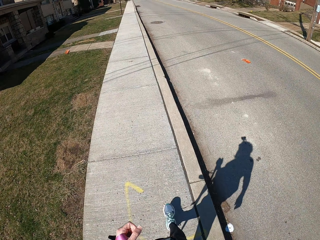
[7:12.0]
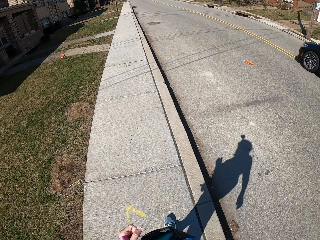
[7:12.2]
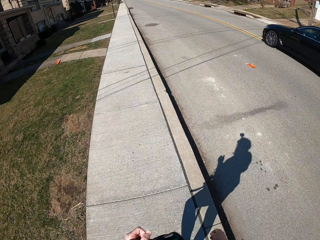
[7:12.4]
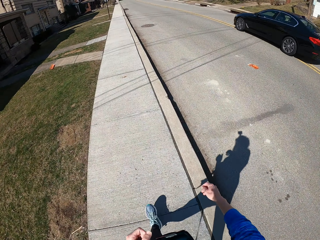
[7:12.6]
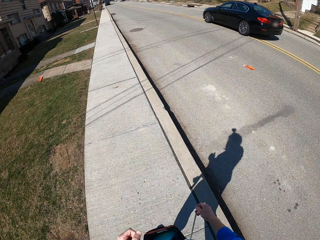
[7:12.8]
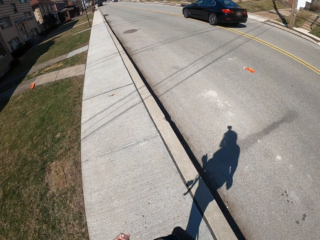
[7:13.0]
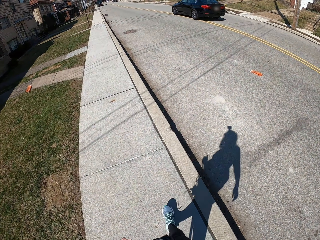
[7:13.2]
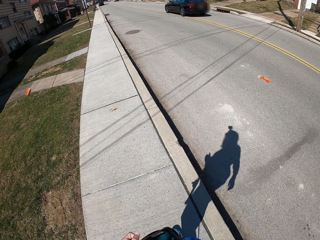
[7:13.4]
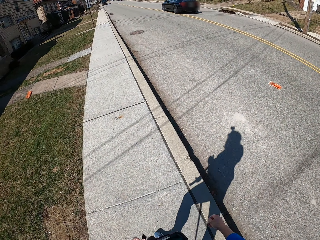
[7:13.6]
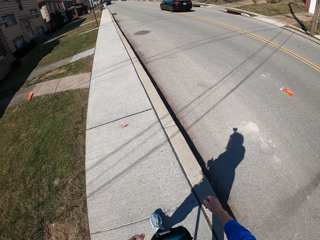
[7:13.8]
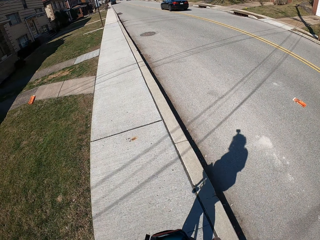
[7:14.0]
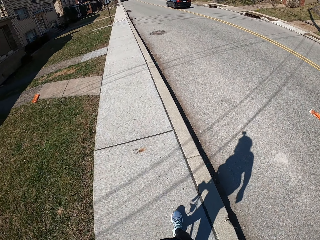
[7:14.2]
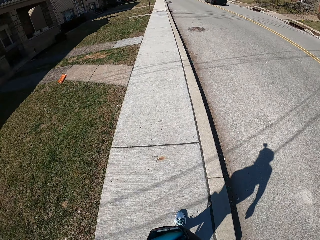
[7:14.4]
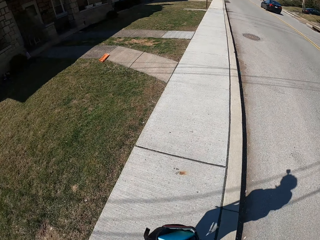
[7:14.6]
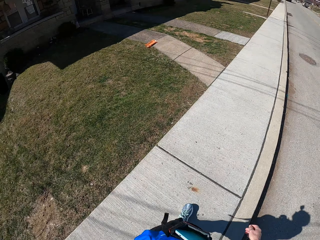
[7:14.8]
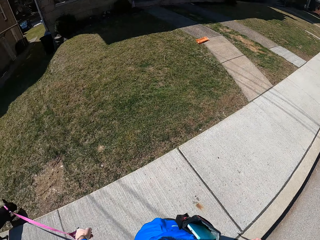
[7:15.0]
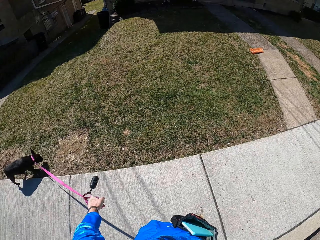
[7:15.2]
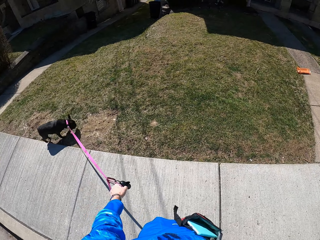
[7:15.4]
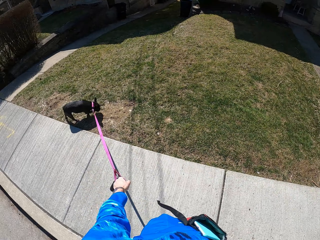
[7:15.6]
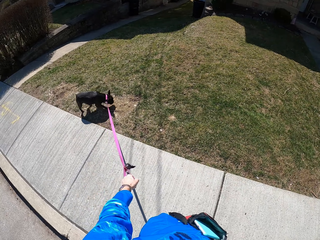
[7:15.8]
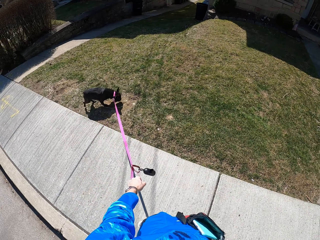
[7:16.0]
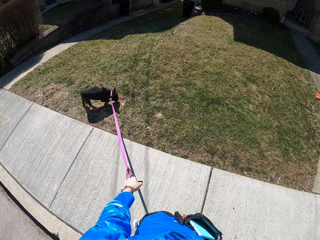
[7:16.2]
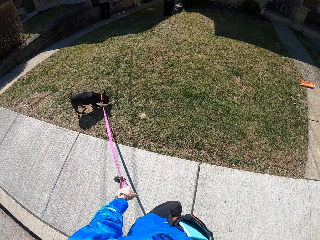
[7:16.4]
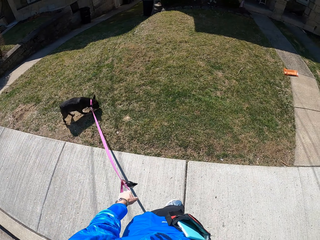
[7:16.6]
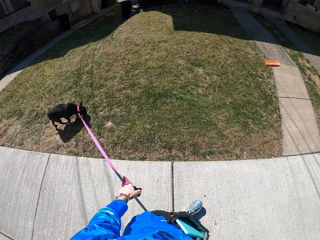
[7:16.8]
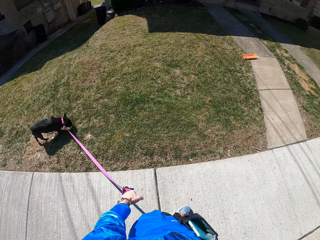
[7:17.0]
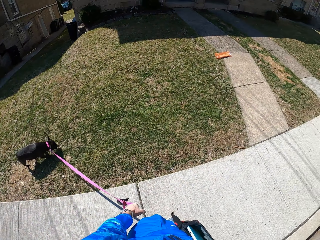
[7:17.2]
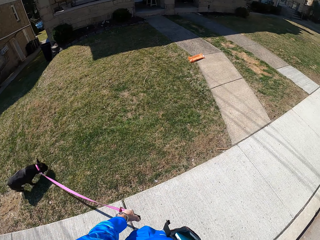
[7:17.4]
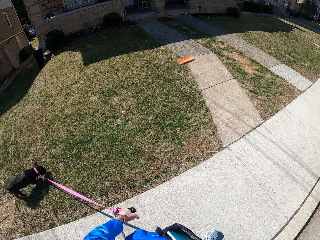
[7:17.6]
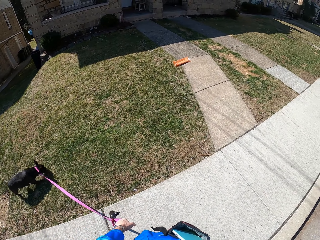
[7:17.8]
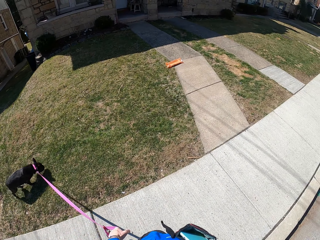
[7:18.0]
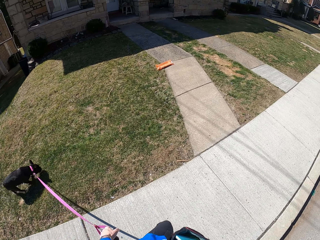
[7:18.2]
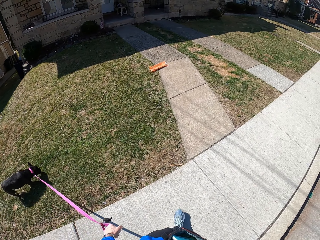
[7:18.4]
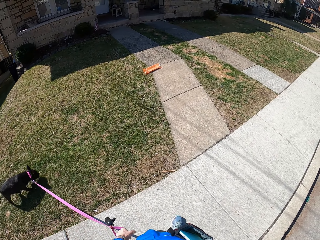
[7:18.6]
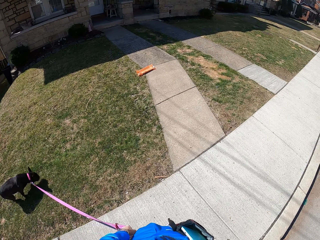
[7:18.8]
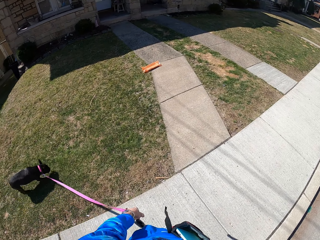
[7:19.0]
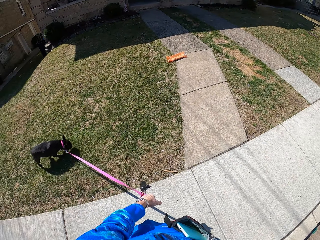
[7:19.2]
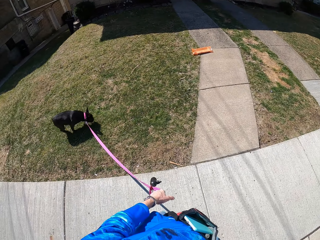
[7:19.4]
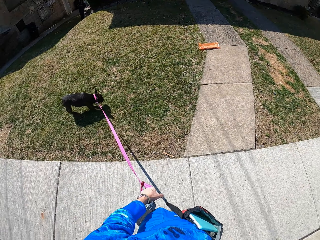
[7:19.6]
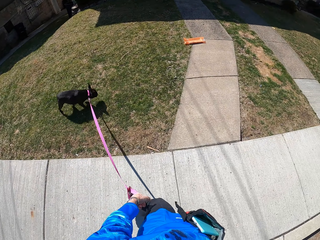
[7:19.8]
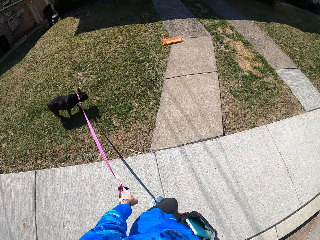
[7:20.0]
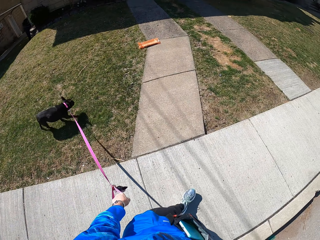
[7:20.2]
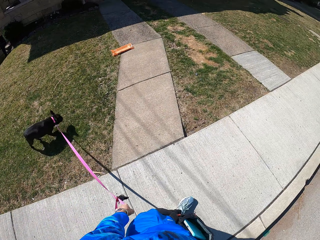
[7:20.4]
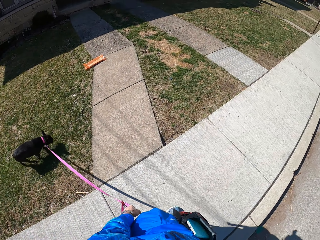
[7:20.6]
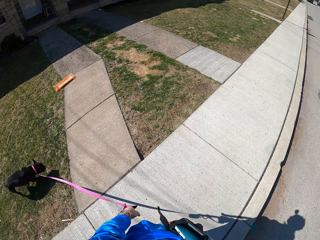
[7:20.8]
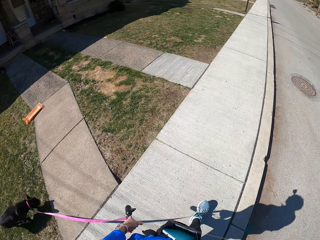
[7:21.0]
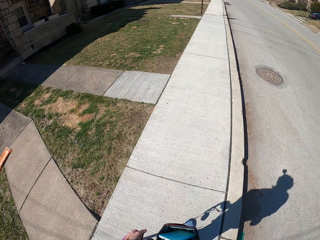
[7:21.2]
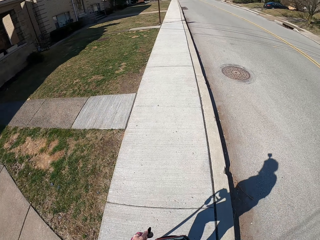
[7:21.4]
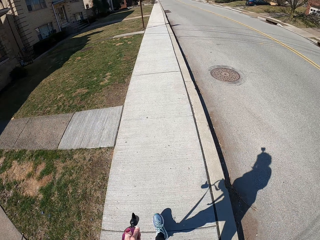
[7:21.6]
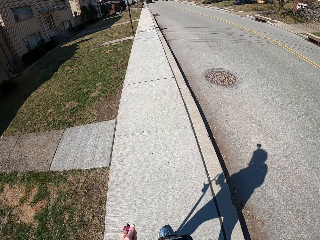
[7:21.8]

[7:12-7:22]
A black car drives past the camera wearer. The camera wearer turns to look at a dog. The dog sniffs at a lawn and walks at the lawn. The camera wearer holds the dog leash. They walk the dog. They turn to look at the dog.

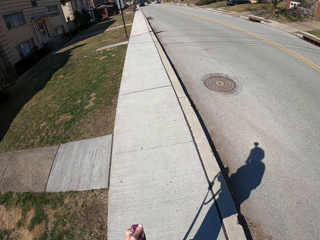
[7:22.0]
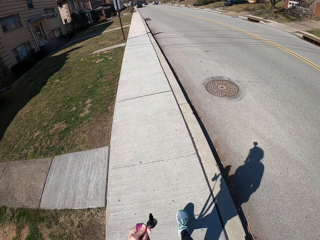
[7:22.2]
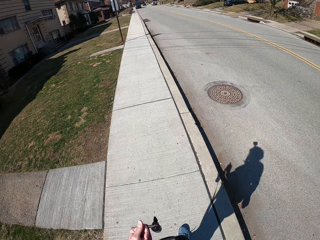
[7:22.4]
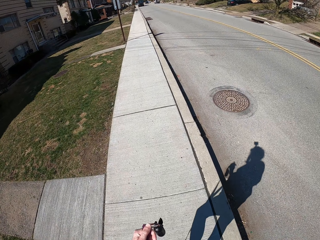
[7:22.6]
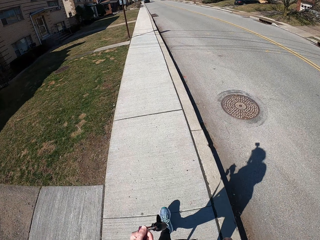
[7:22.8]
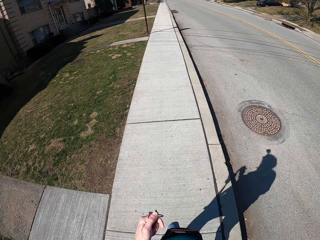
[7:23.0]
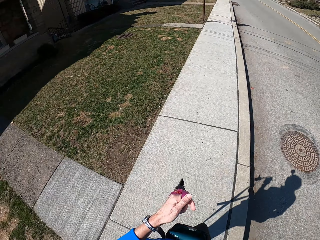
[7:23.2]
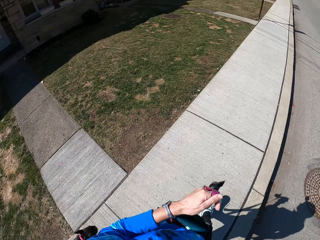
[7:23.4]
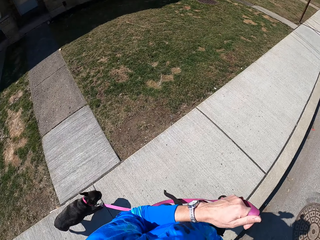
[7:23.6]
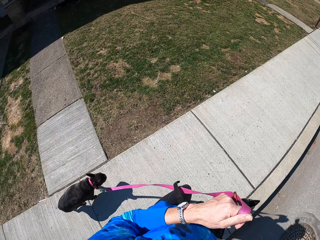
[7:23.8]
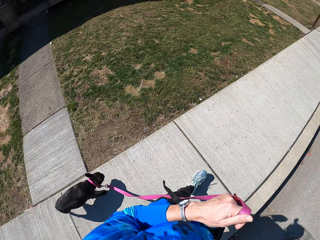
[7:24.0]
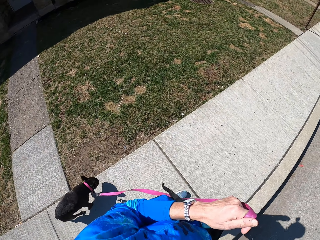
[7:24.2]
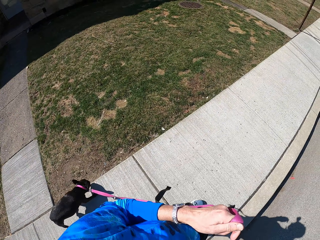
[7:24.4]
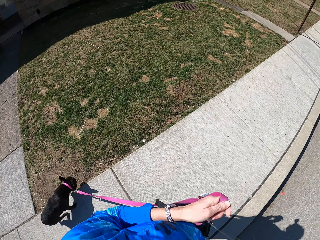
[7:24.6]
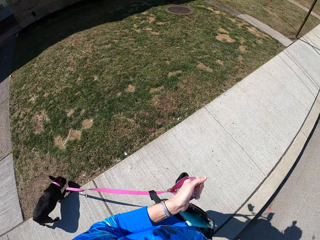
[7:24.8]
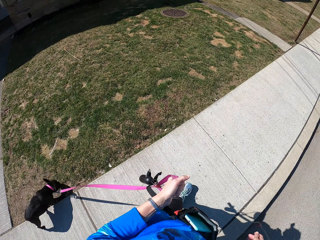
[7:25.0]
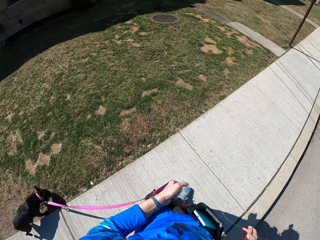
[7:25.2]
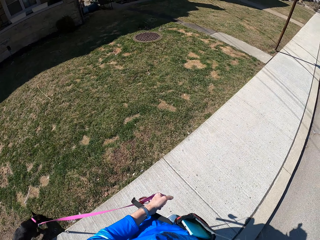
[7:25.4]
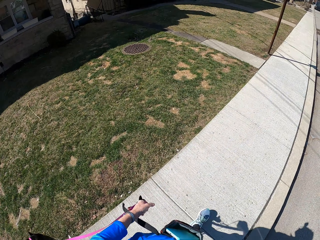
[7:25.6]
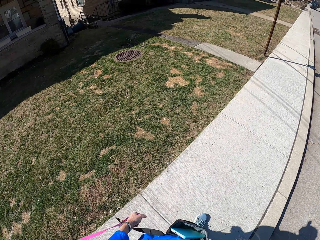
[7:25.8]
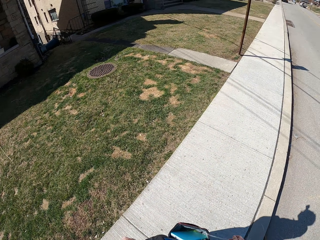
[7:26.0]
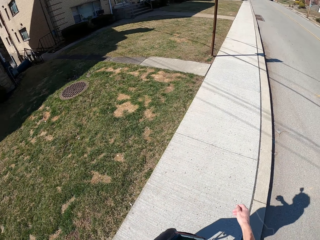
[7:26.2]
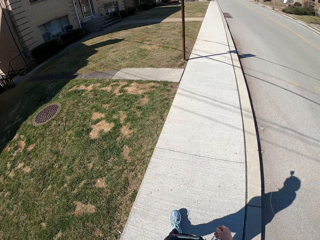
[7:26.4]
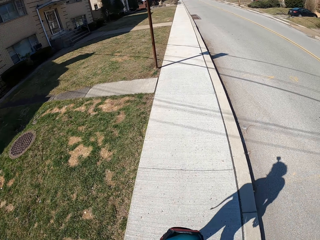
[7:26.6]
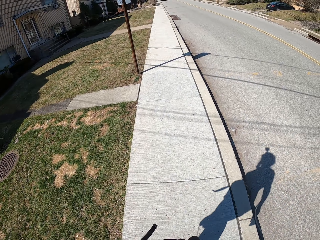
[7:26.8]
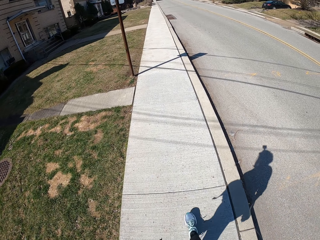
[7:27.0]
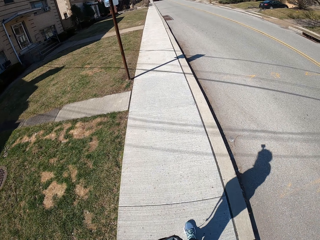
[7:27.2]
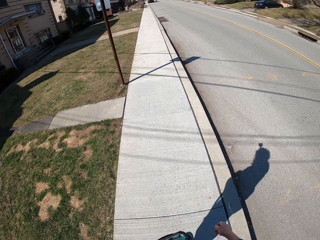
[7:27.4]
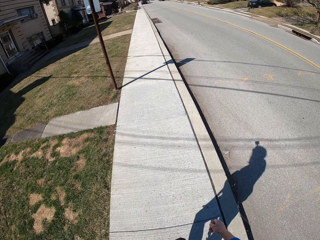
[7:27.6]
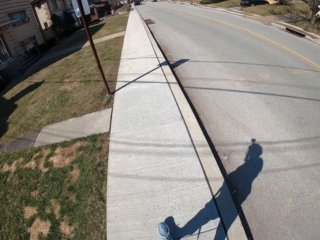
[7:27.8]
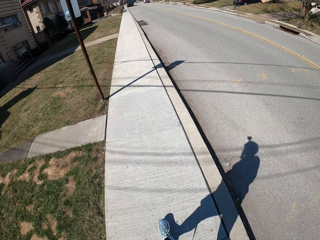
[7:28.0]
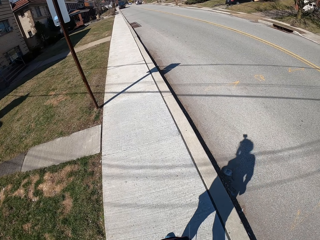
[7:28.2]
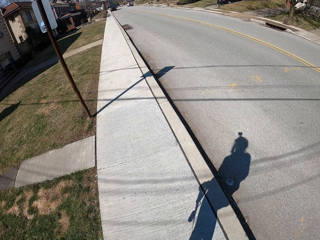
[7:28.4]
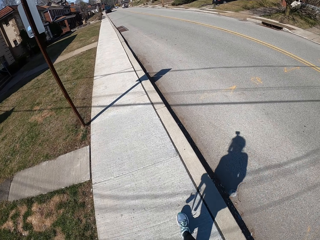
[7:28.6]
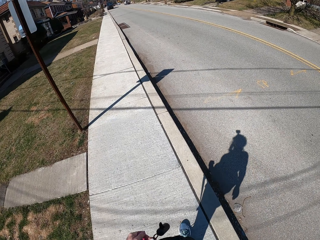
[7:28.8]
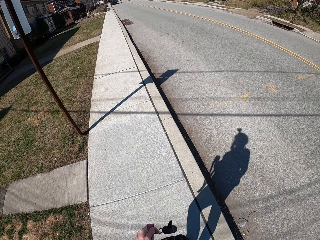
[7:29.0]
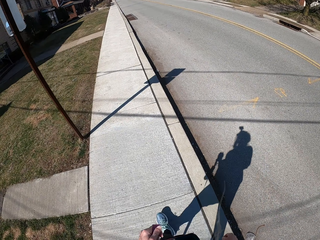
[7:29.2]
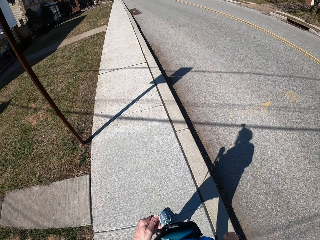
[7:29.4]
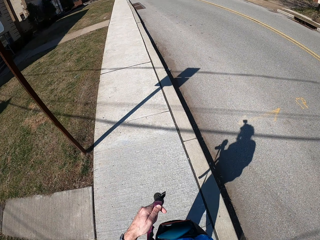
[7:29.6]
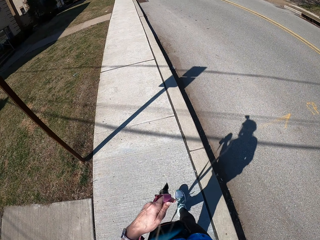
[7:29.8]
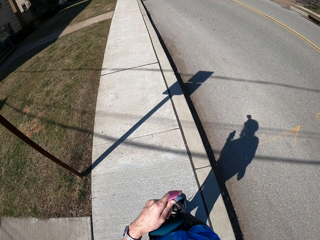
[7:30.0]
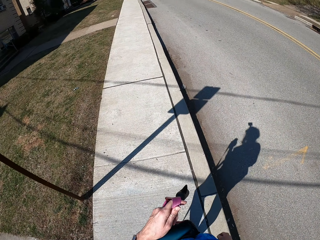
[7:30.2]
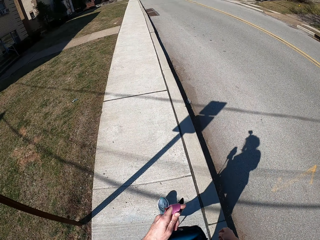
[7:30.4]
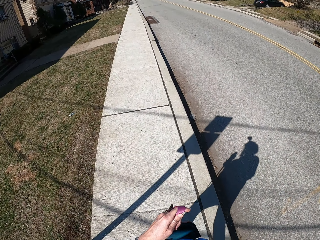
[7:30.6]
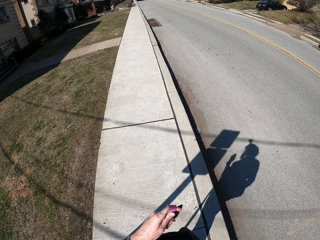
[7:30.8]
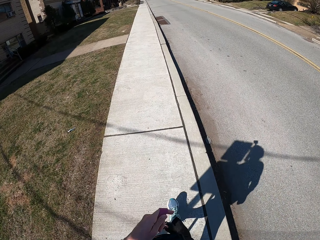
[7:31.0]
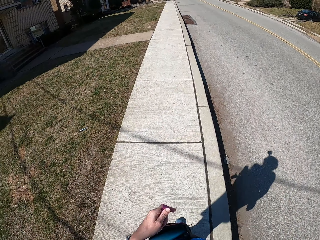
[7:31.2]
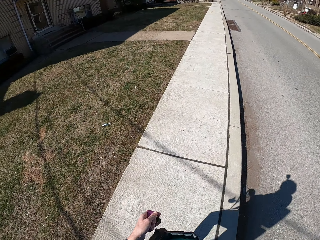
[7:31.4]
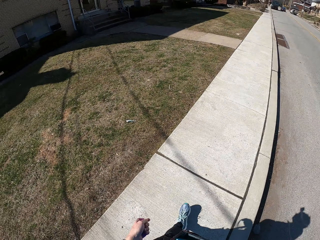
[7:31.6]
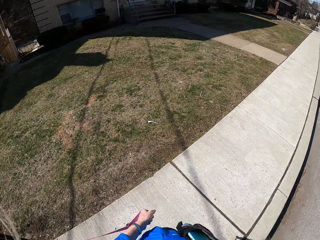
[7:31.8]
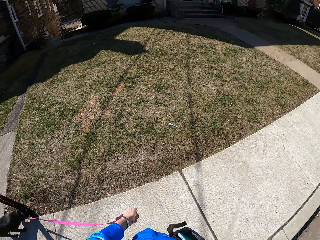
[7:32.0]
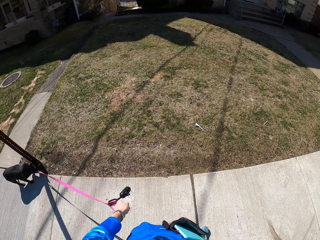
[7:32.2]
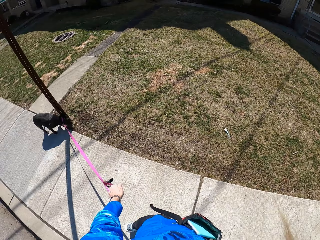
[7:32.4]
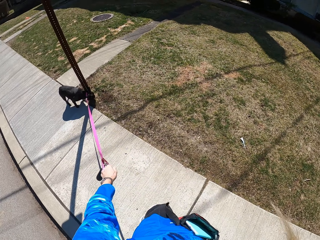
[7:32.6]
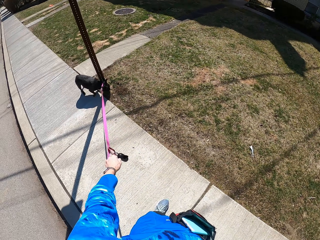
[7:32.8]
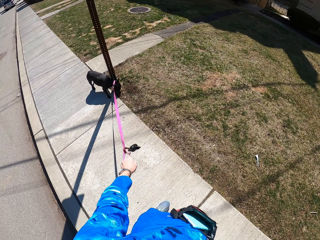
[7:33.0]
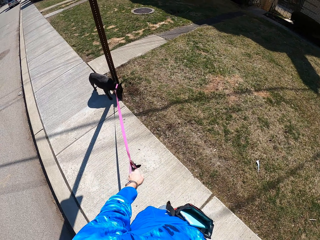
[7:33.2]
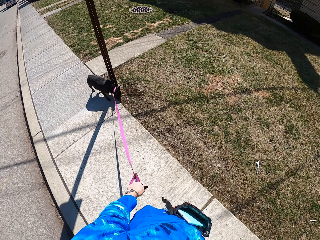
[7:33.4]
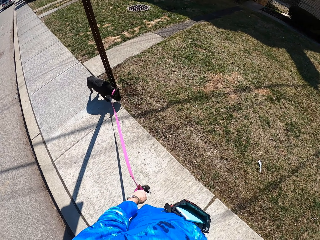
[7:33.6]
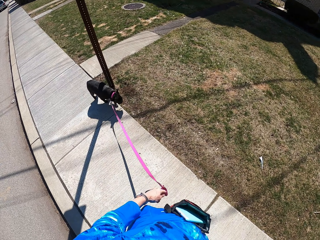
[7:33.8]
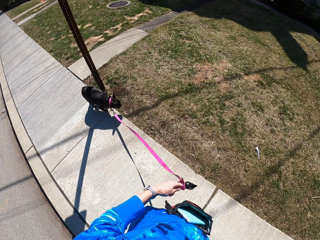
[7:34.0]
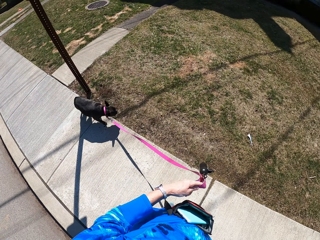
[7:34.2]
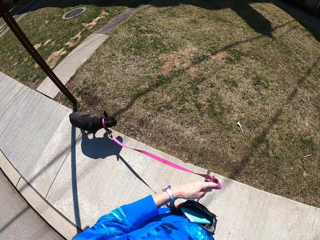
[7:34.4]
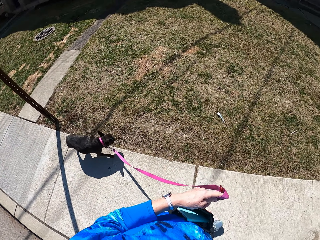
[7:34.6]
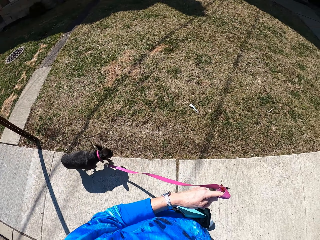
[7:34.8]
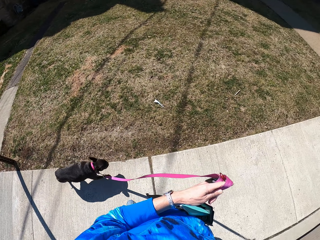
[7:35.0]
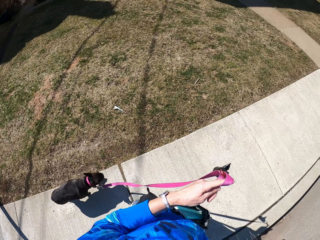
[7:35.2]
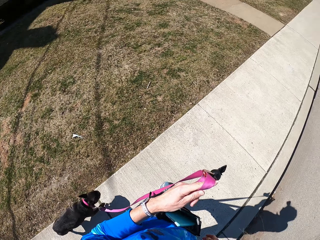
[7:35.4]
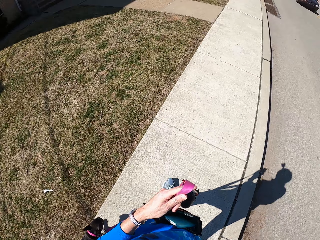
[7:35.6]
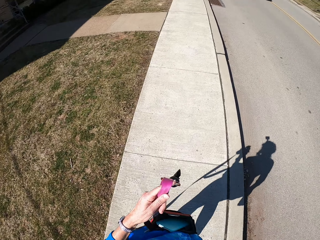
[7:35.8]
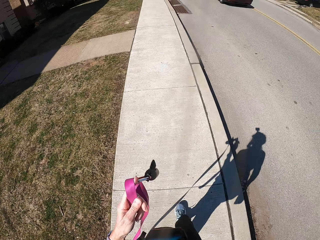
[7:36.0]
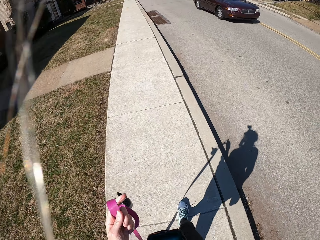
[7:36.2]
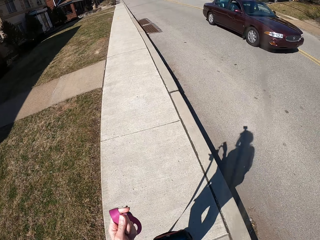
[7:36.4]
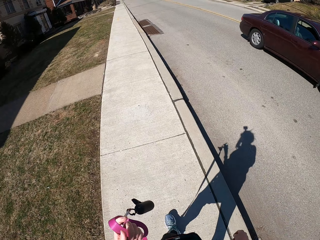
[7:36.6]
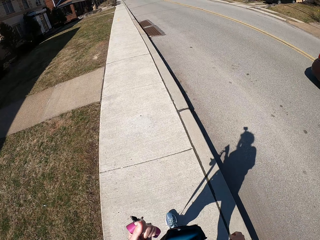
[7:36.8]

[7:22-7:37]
The camera wearer walks on the pavement. They turn to watch a dog. The dog trots on a sidewalk. The camera wearer walks with the dog on the pavement. The dog sniffs at a lawn and walks into the lawn. The camera wearer looks around a street. They walk on the pavement. They hold the dog leash. They turn to watch the dog. The dog sniffs at a pole. The camera wearer holds the dog leash. They stand on the sidewalk. They pull on the dog's leash. The dog walks at the sidewalk. The camera wearer walks with the dog on the pavement. A red car passes the camera wearer.
